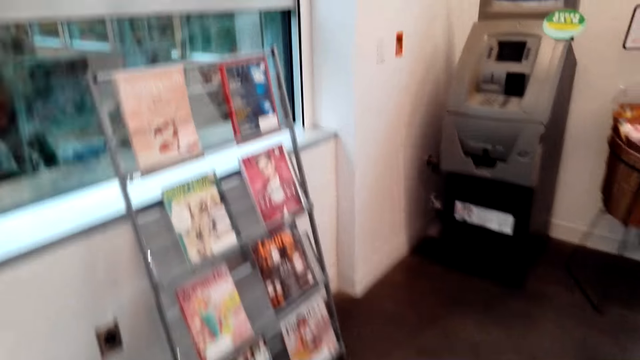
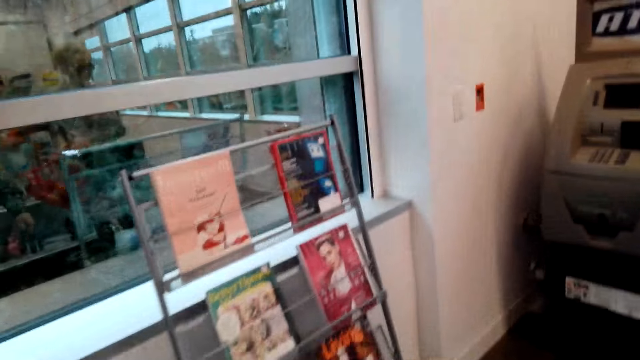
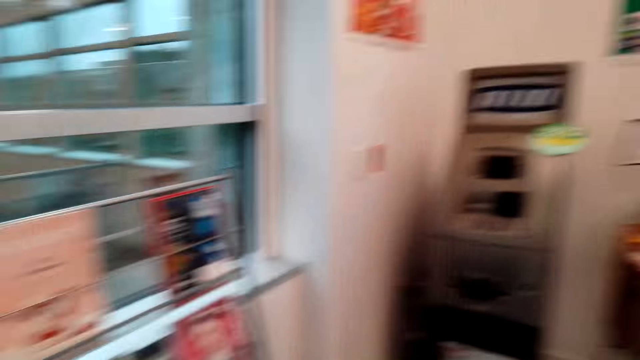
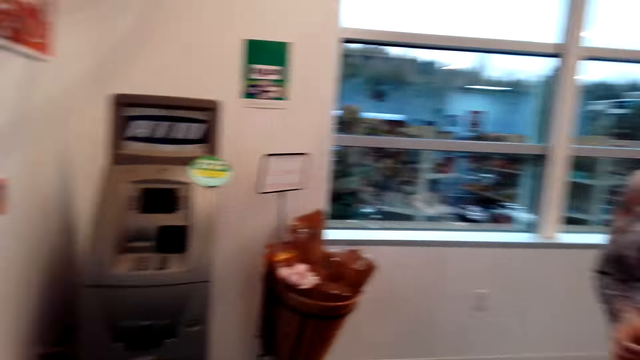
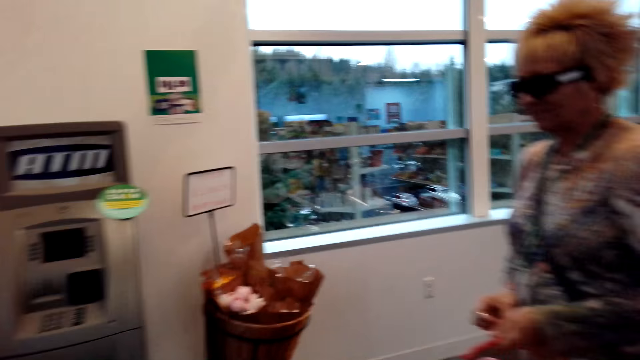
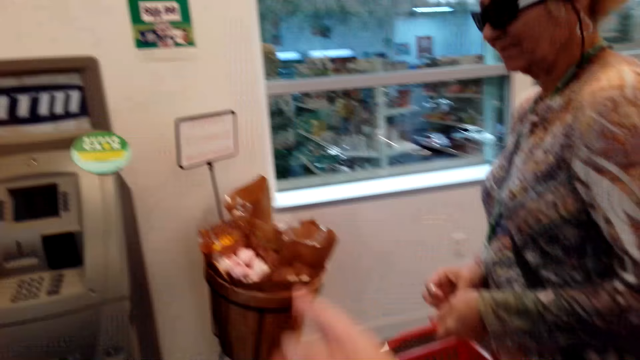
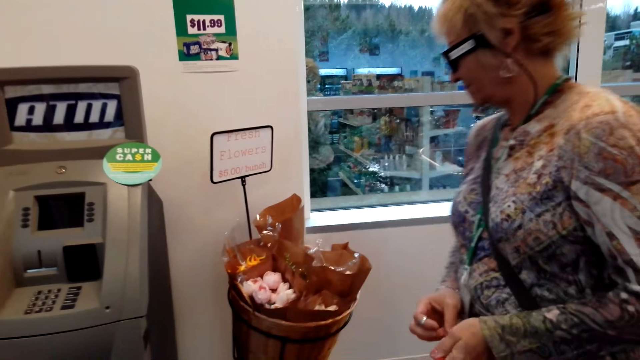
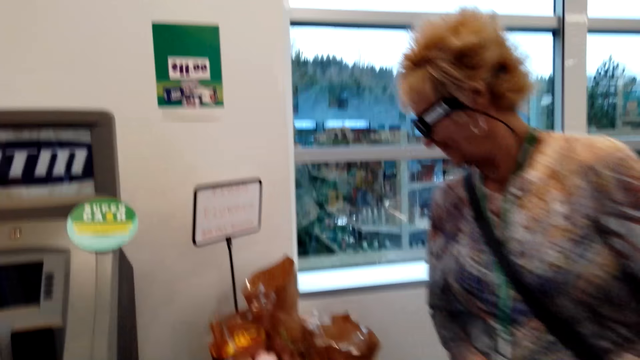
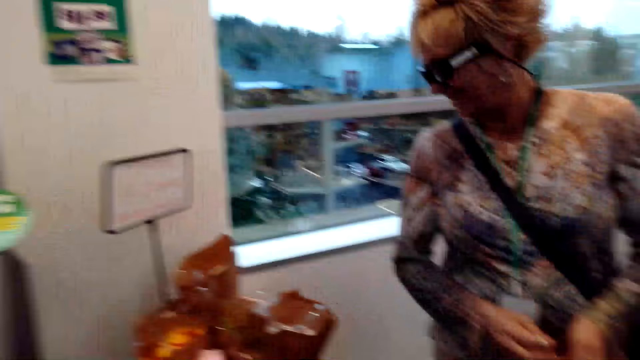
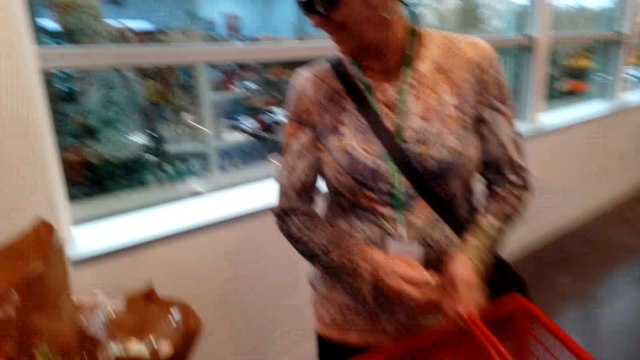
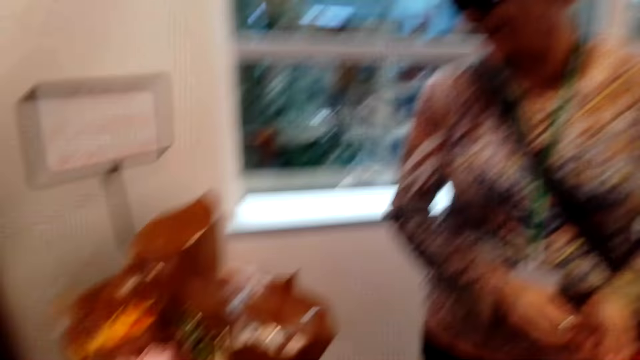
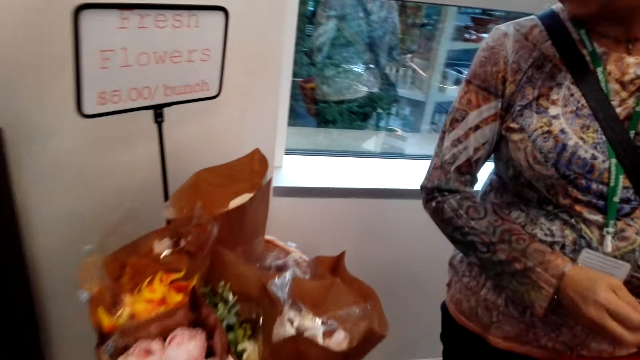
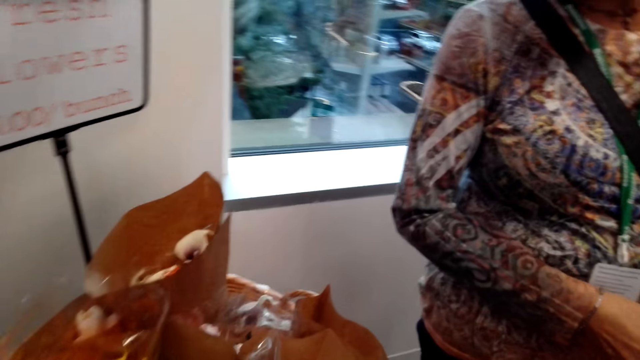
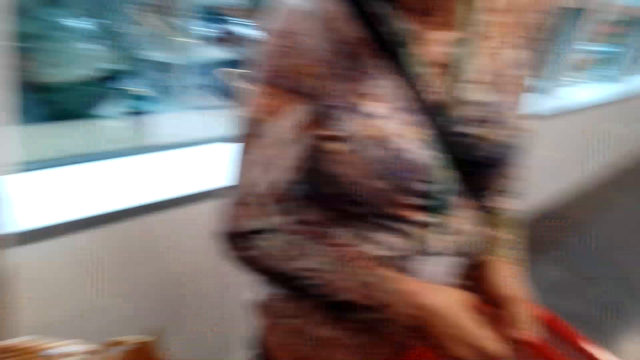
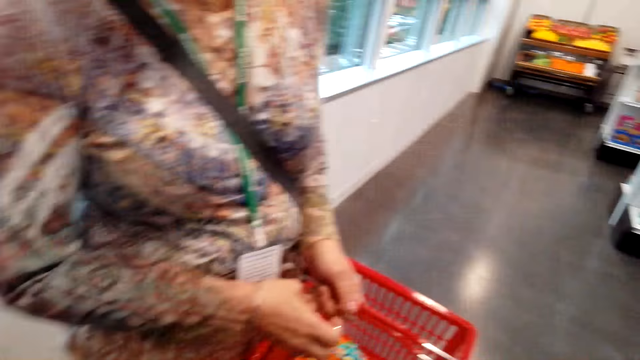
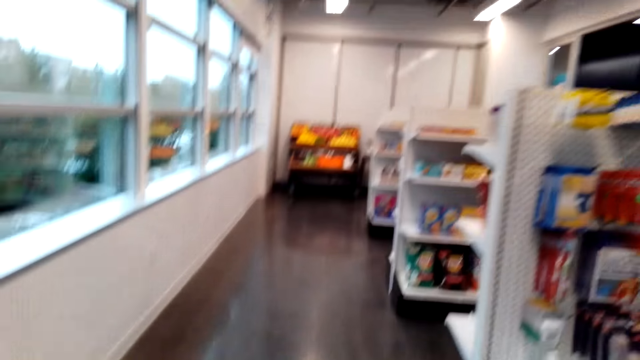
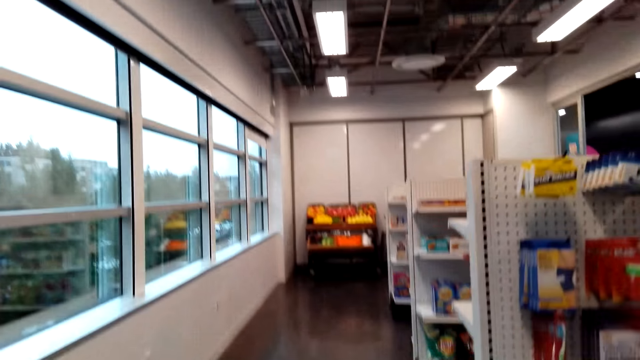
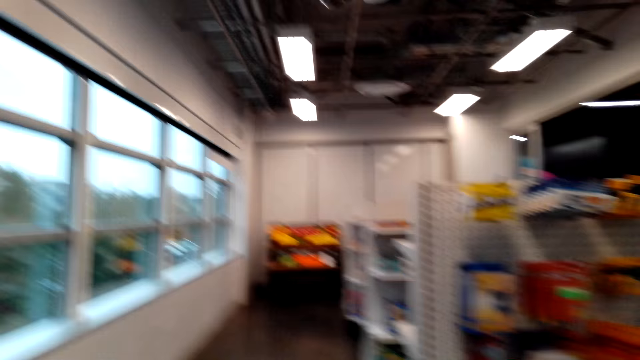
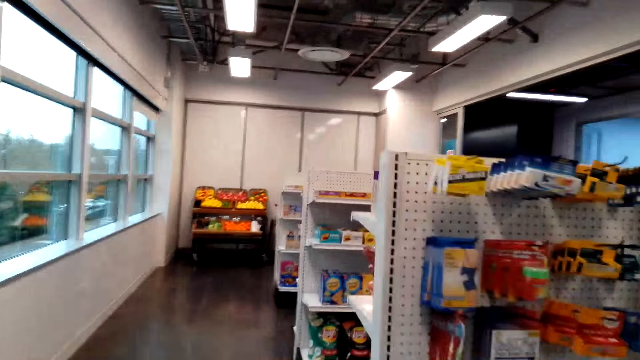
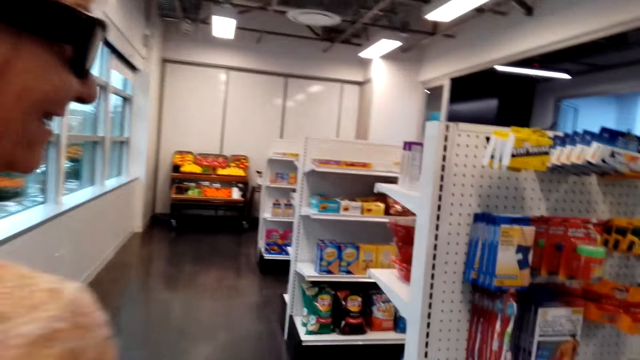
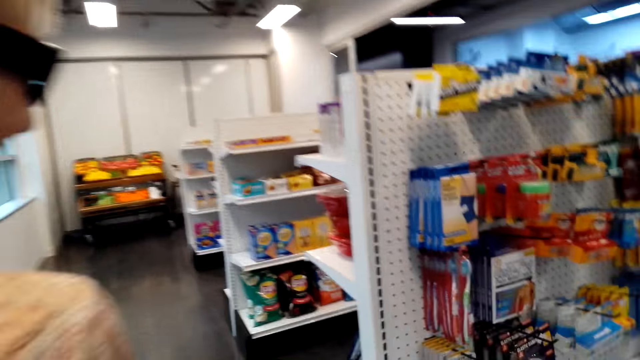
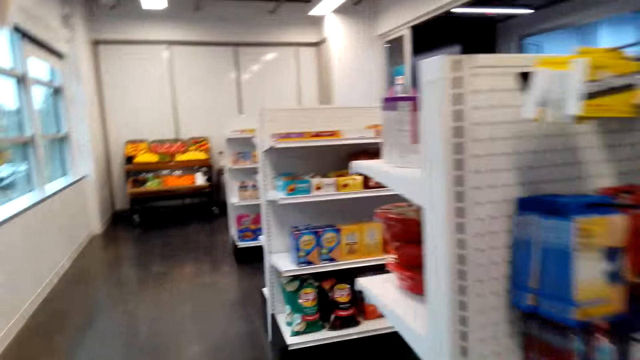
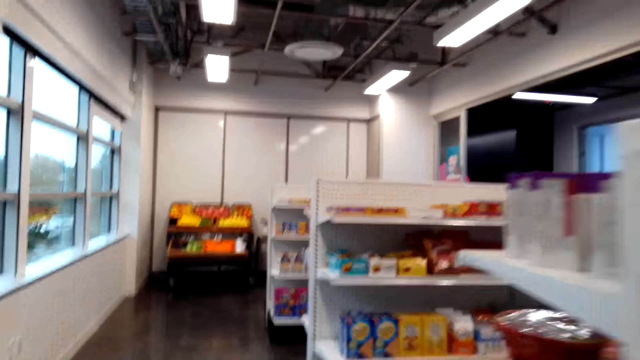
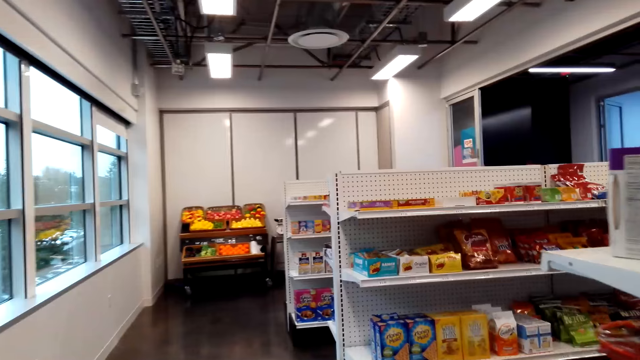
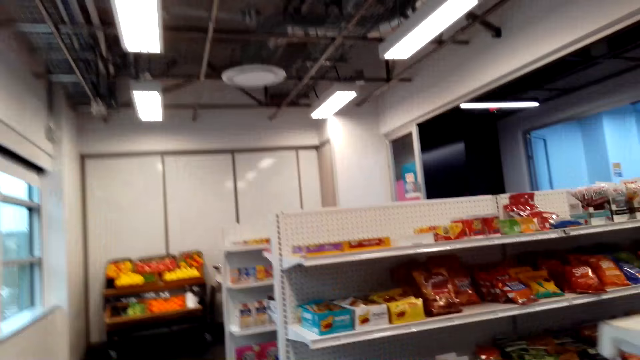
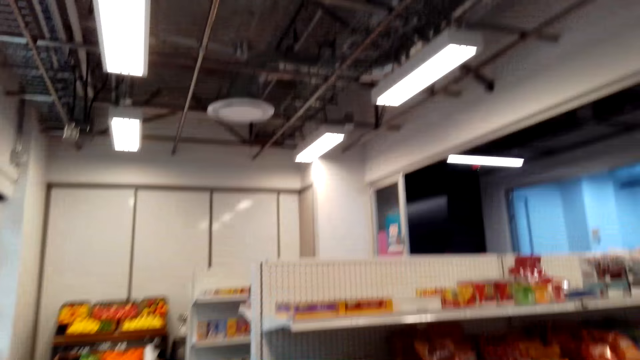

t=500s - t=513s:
The woman walks and looks at flowers. The camera wearer walks. They move around.

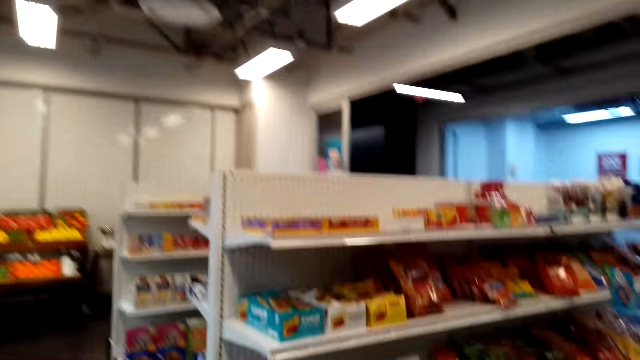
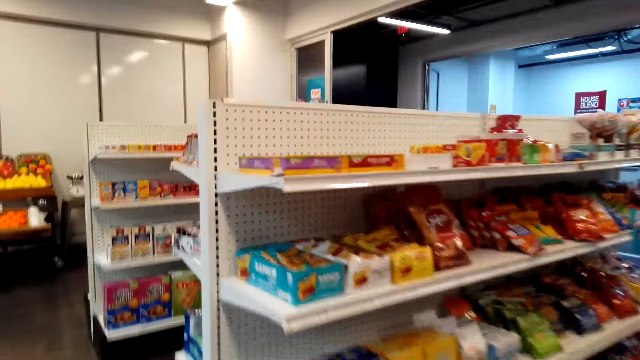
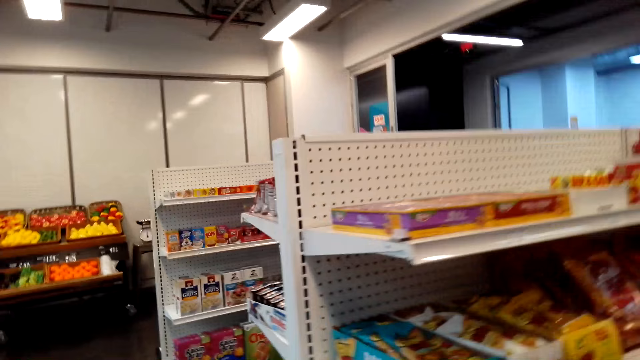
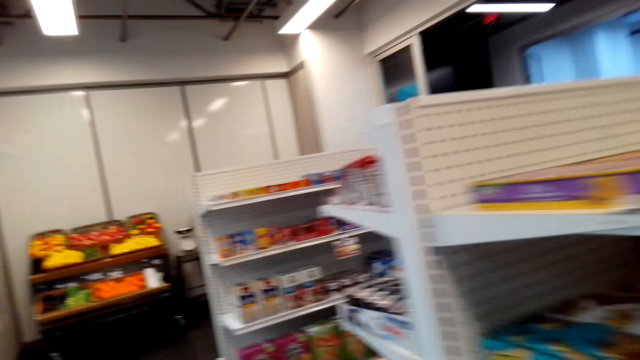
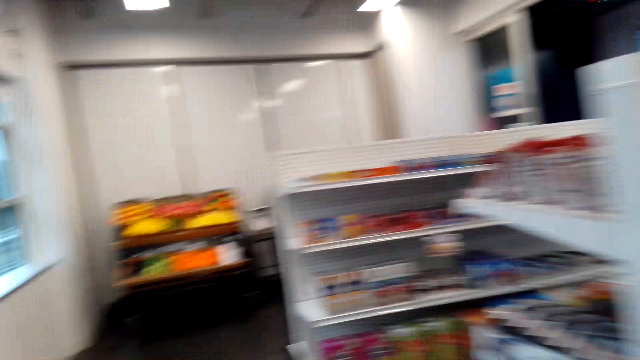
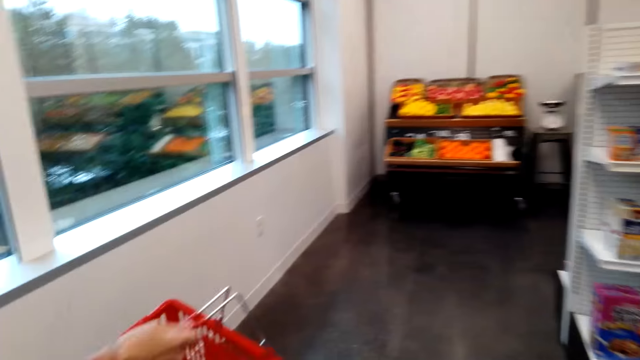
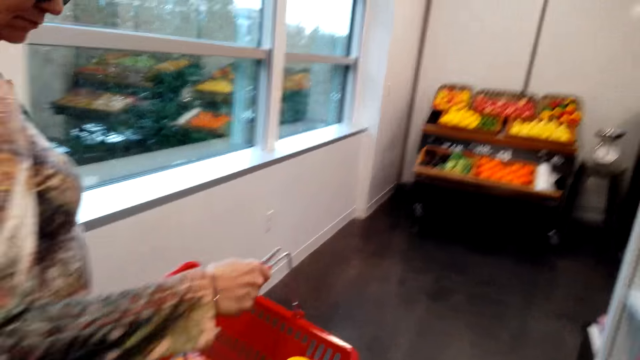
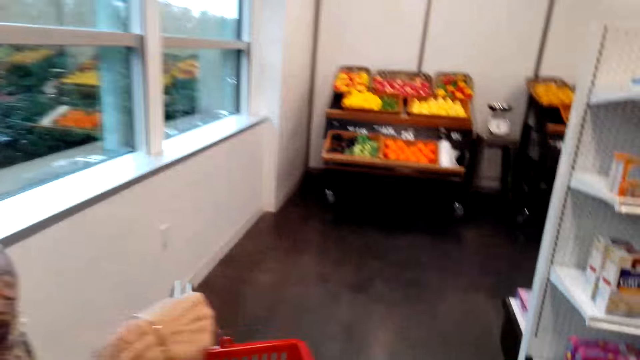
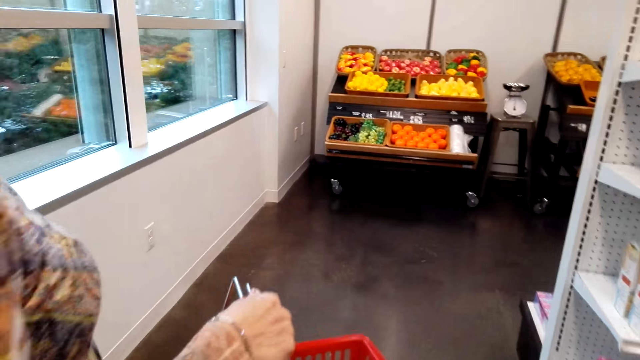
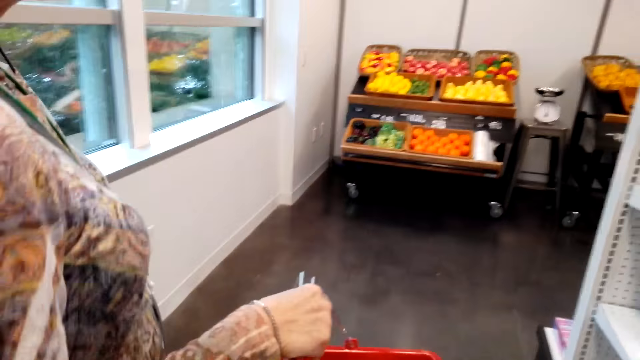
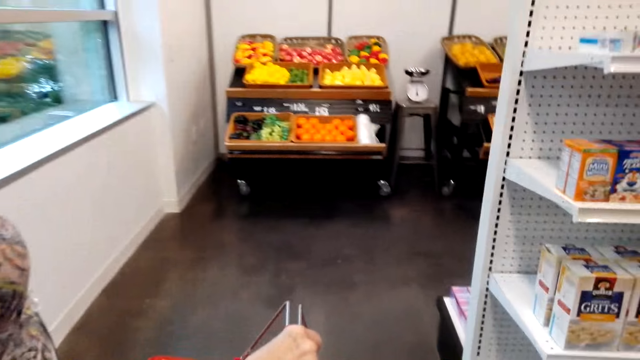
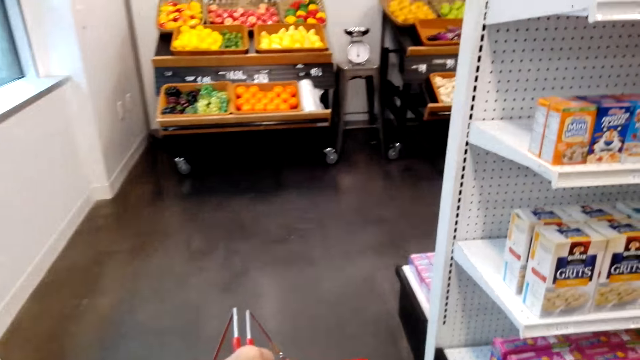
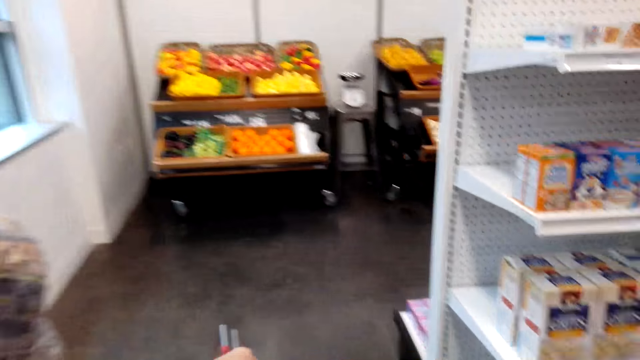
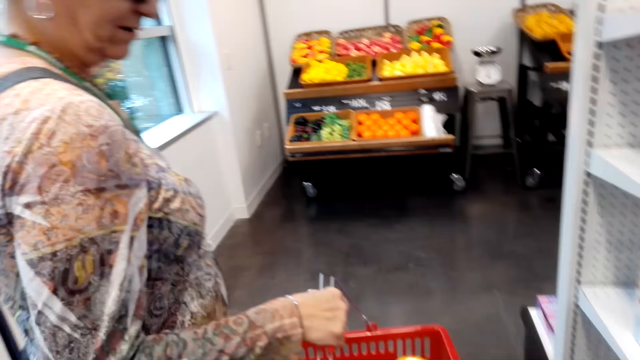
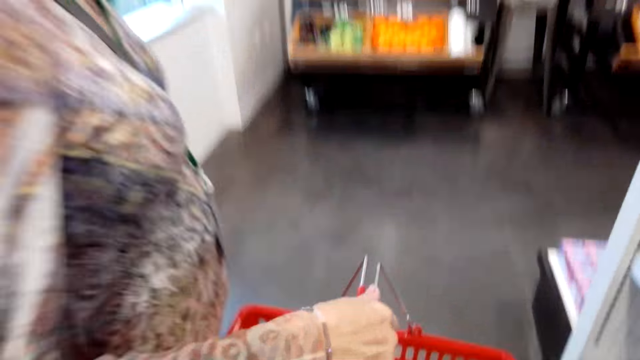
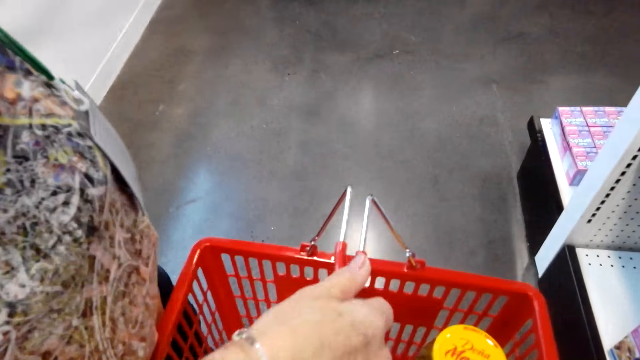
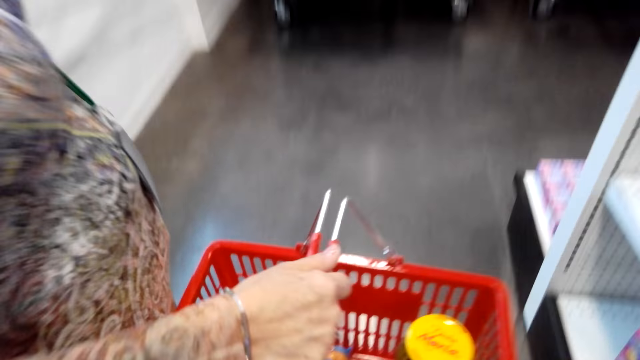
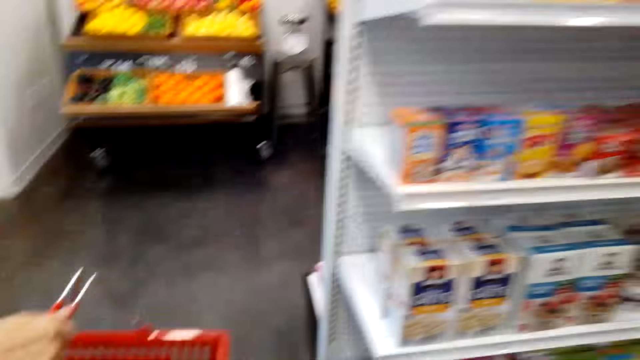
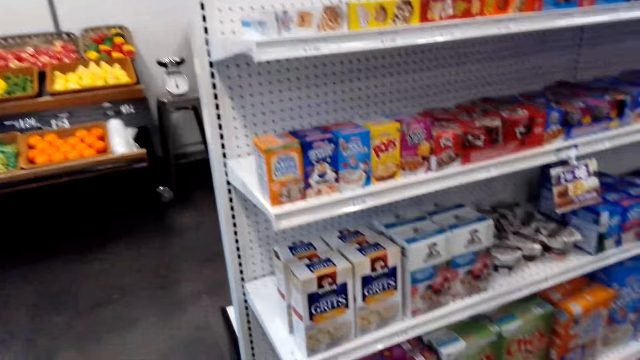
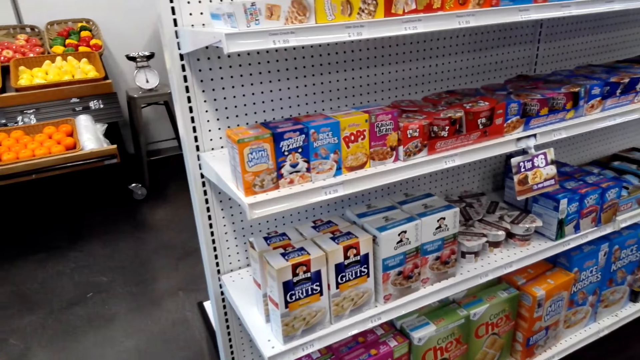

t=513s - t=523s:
The woman walks around and lifts a basket.
